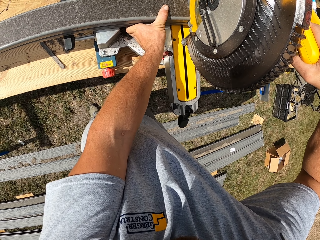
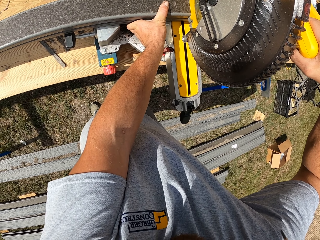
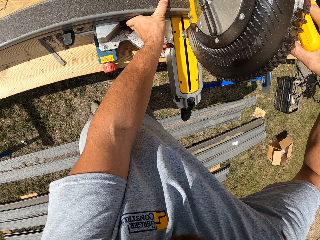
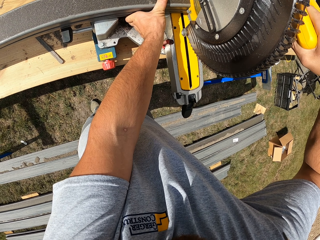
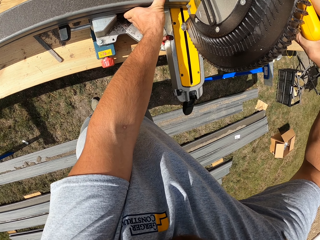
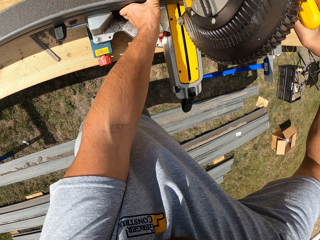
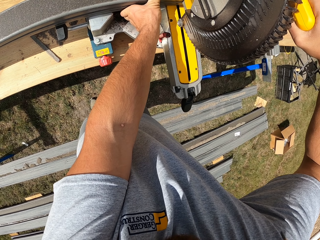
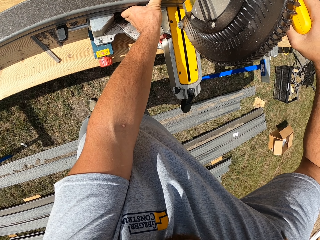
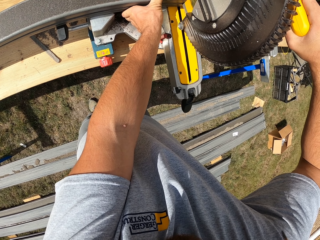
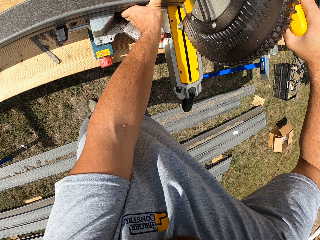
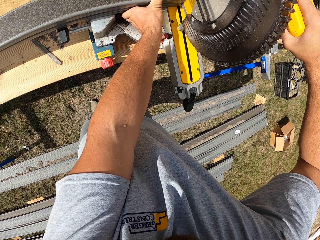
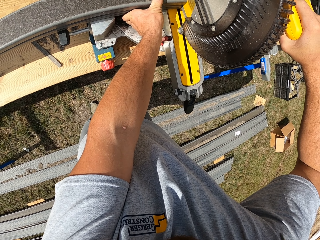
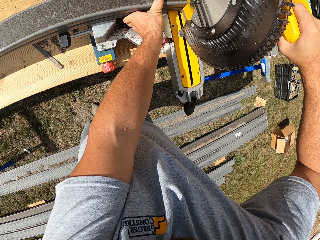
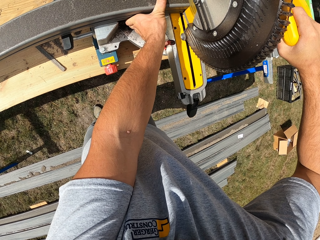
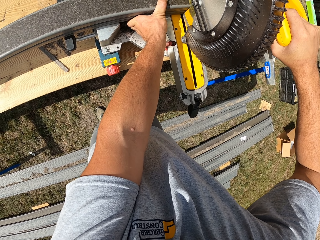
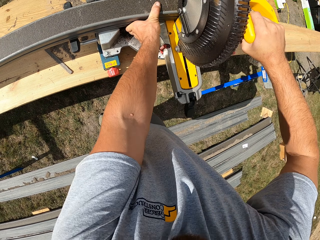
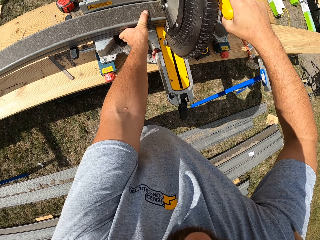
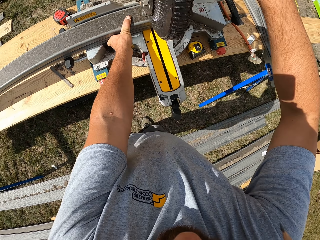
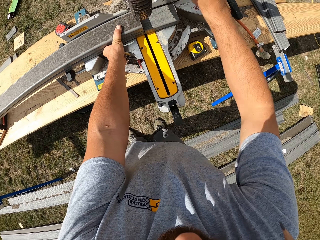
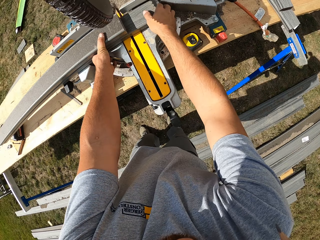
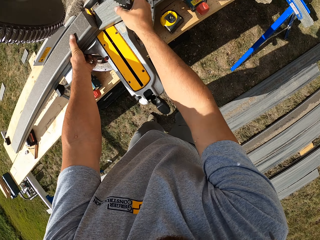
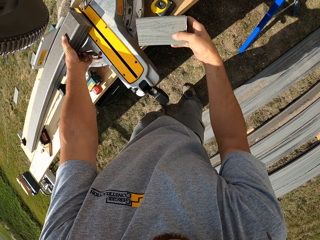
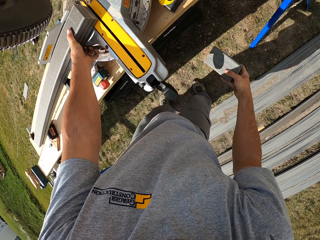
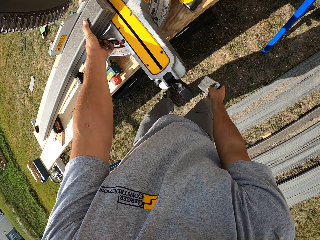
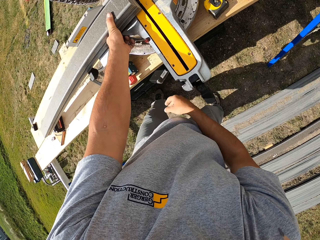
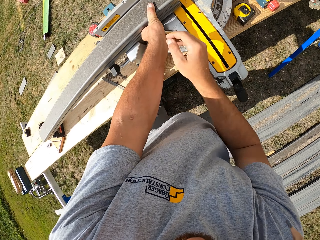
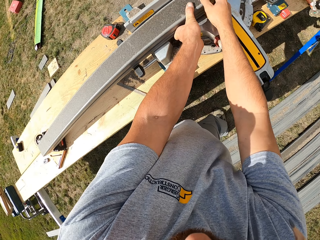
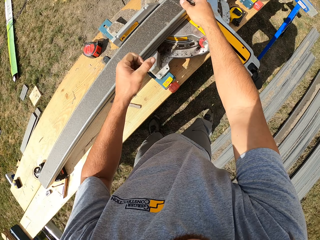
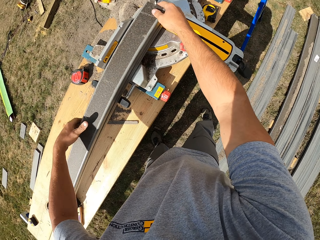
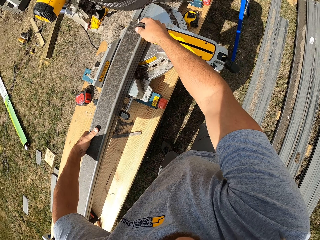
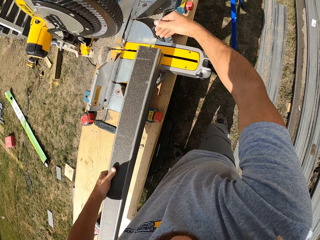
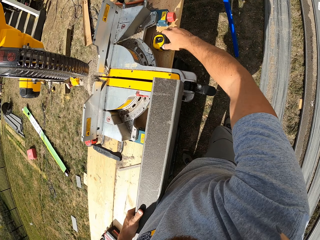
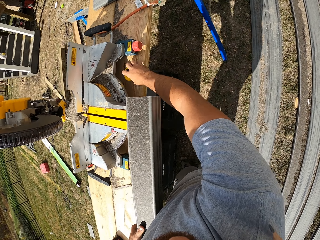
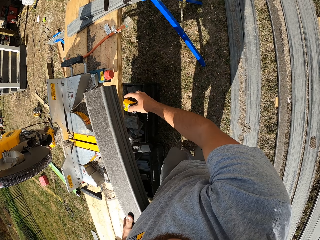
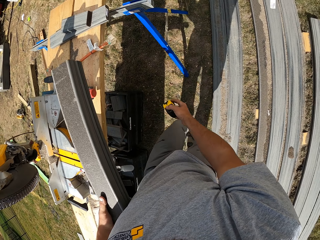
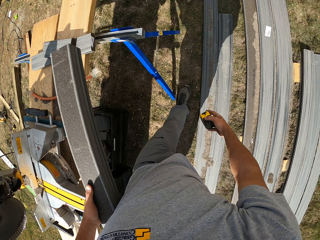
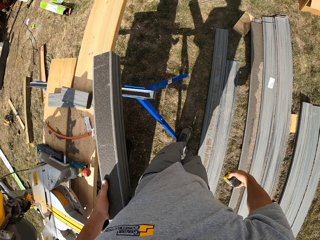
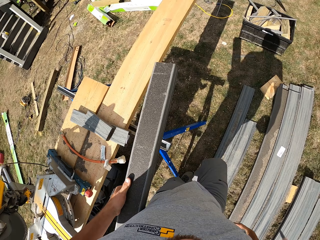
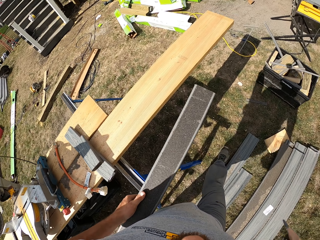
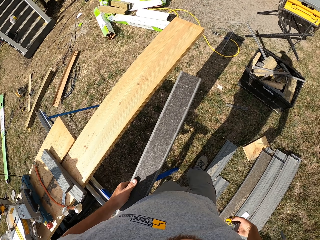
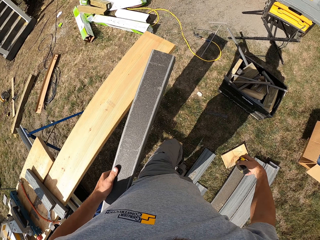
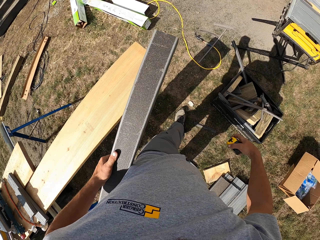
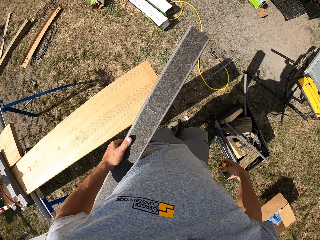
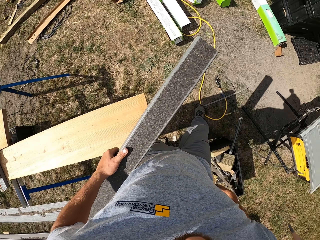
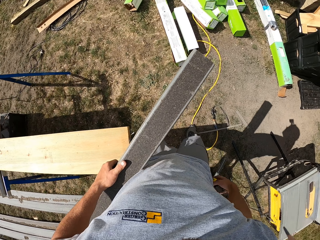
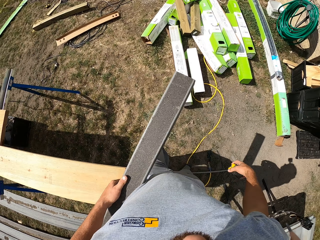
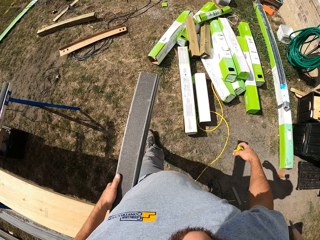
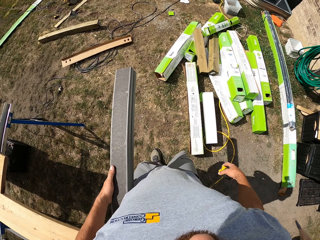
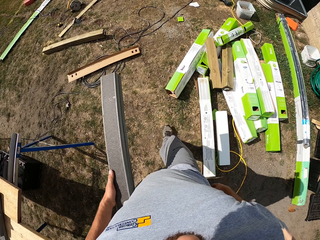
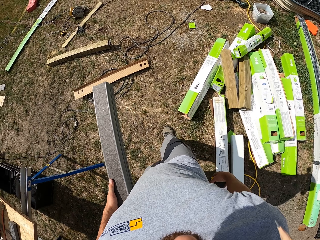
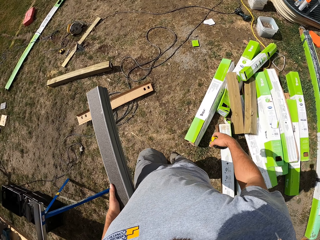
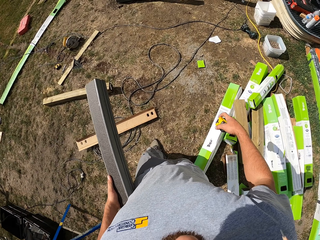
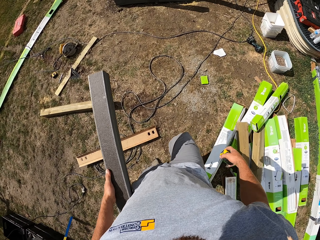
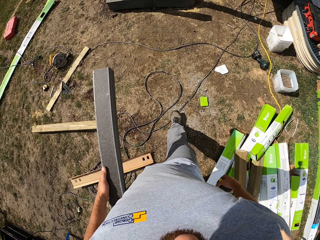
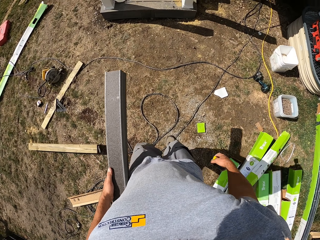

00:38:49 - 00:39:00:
The camera wearer lifts up the cutter. They throw down the piece of rail. They hold the rail in place. They lift up the rail and lift up the tape. They walk on the compound.

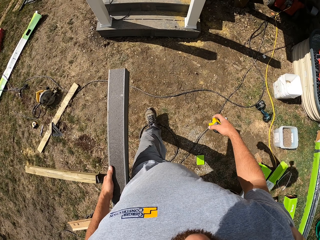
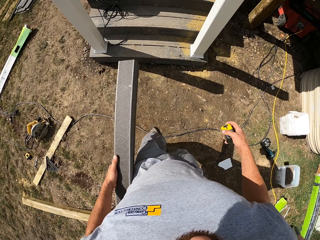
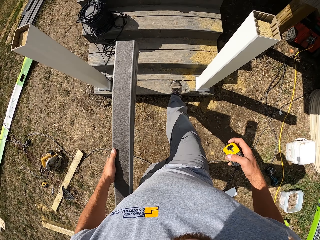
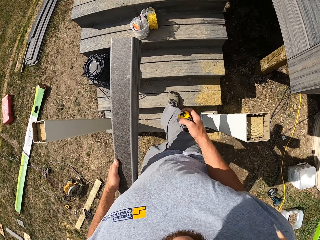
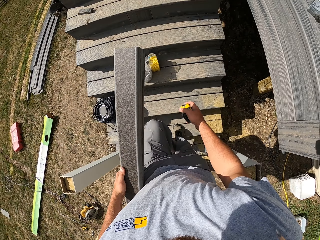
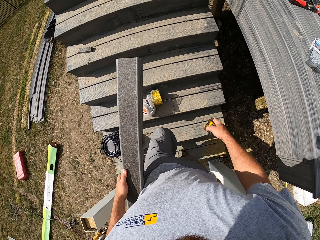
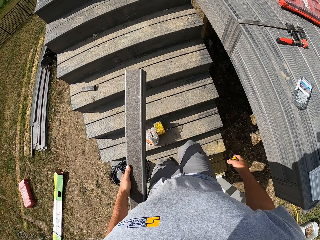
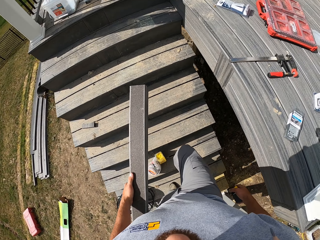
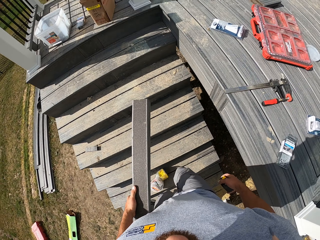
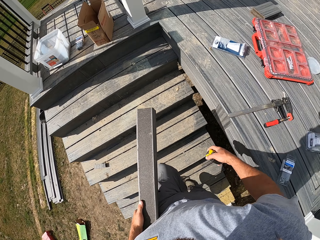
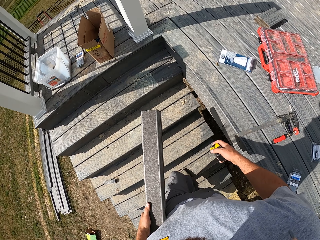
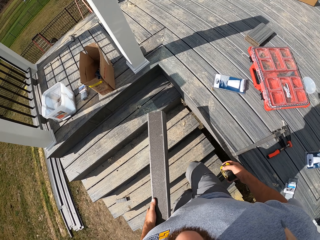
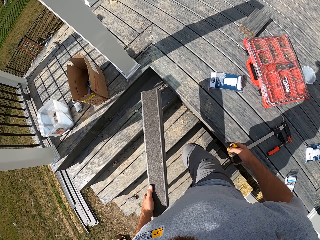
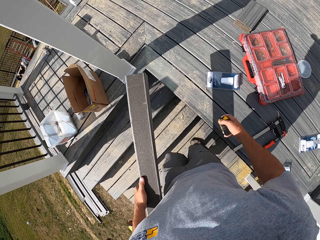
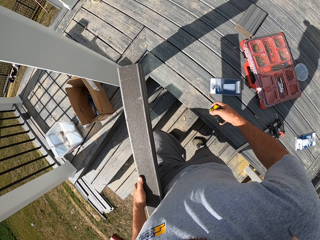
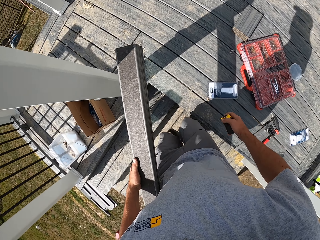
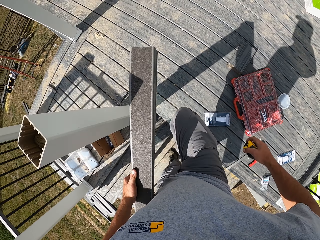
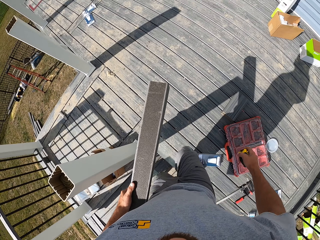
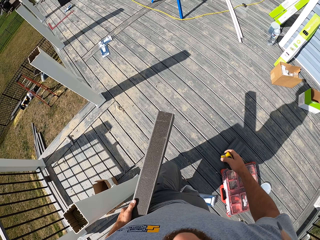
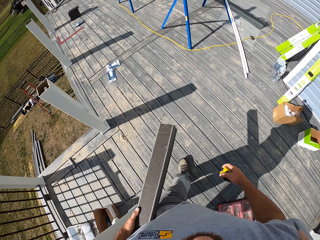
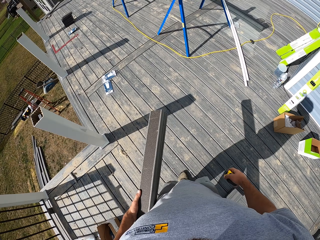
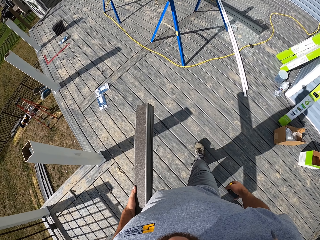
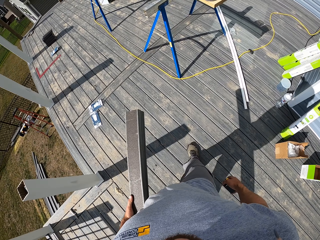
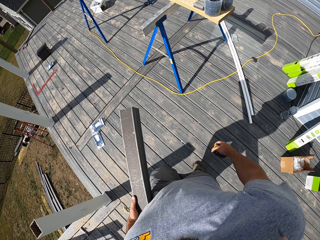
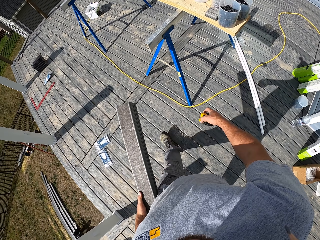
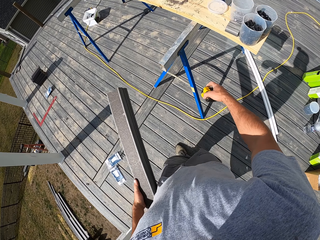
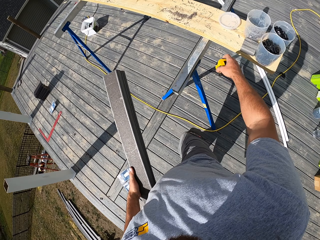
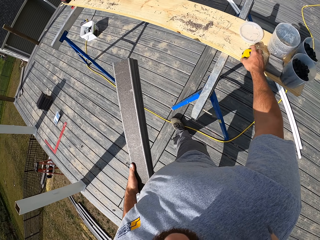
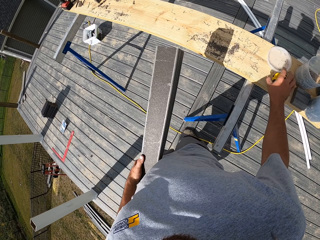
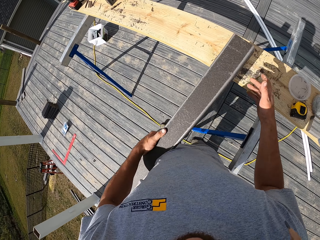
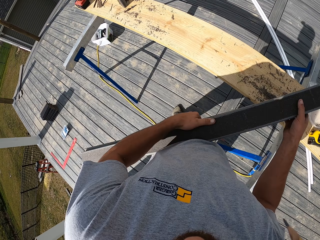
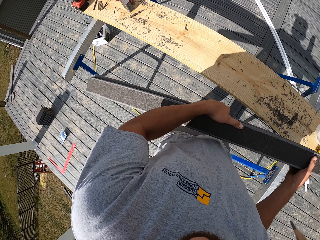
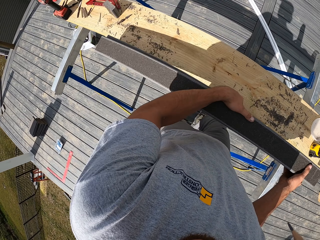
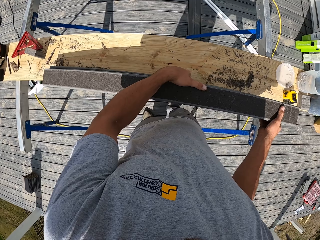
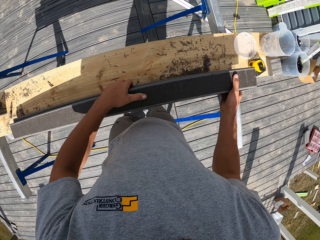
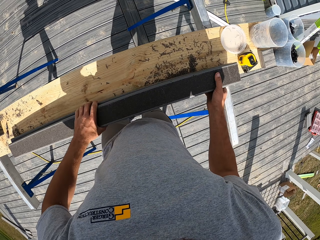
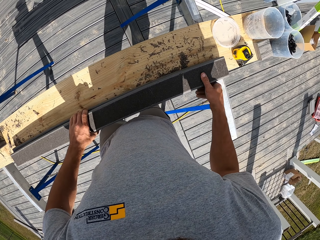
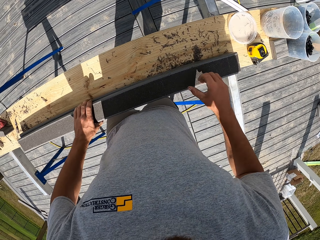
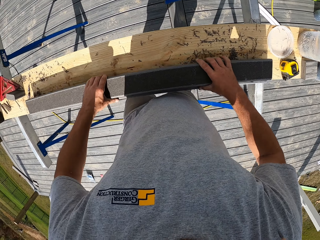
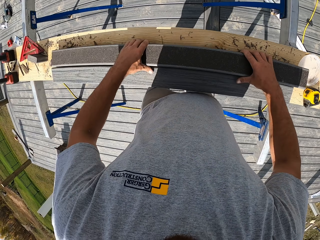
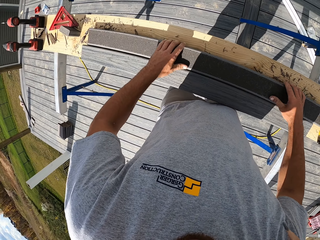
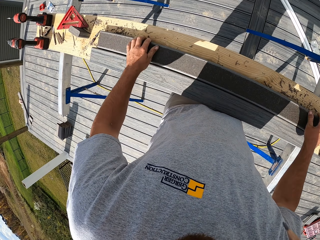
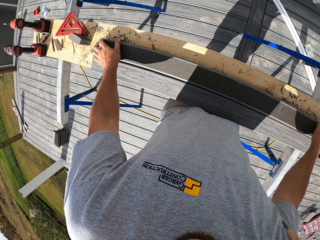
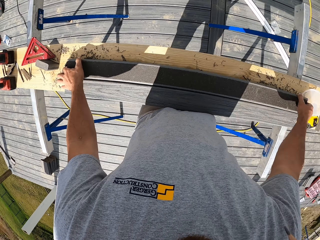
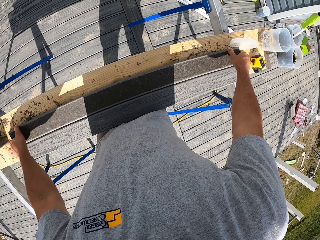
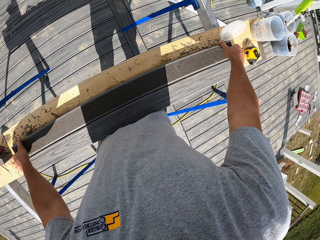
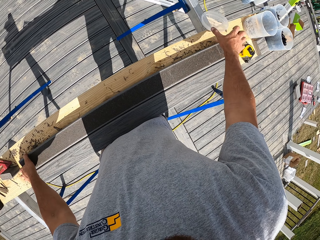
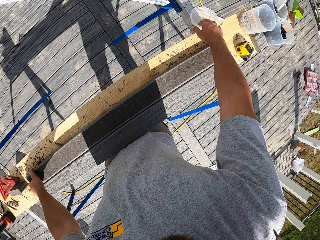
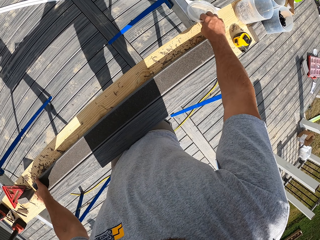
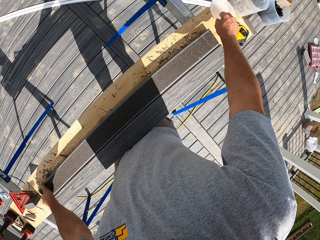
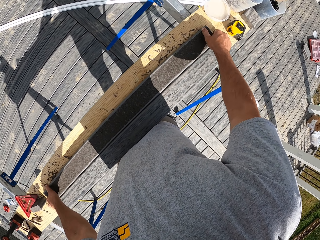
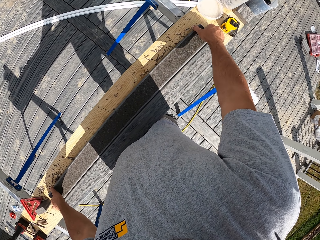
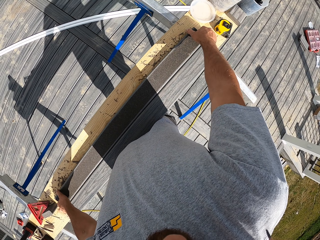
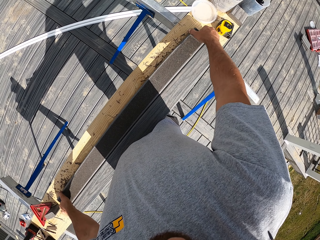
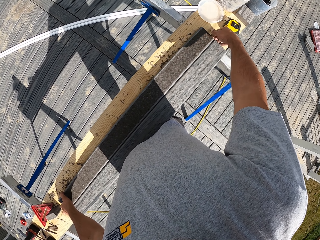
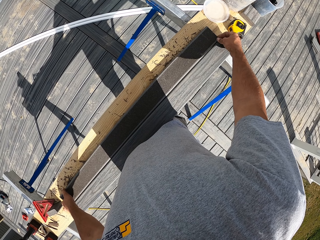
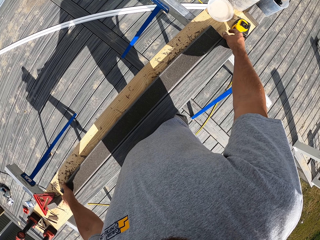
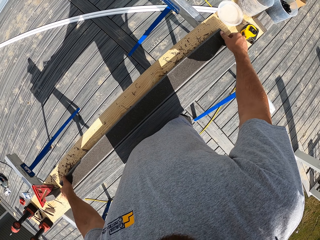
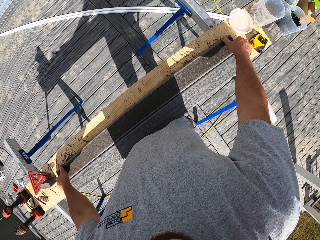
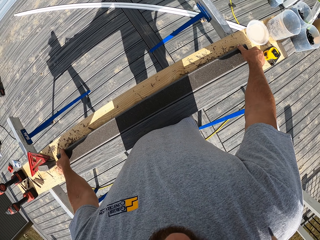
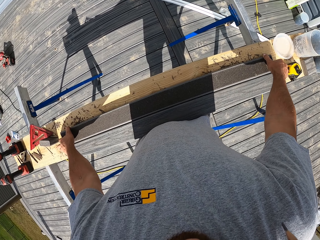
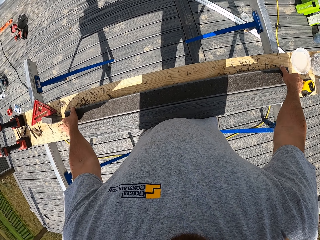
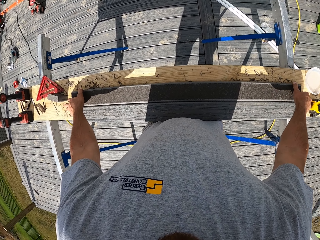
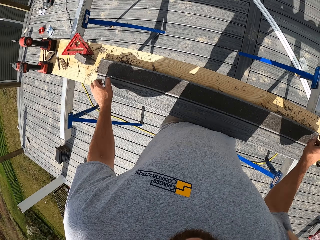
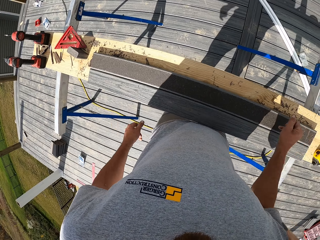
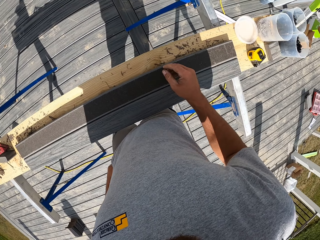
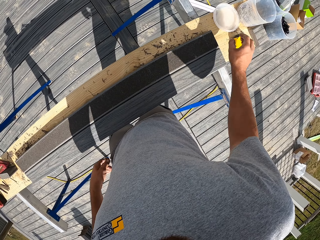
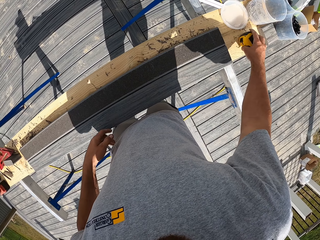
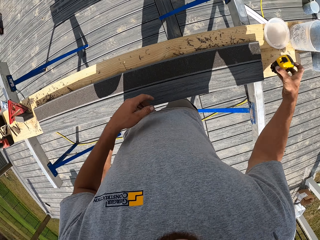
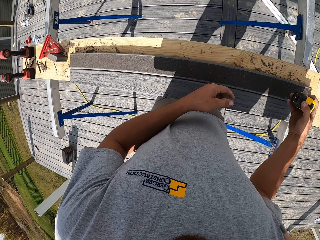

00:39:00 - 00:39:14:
The camera wearer walks on the stairs. They walk forward. They place the rail on the board. They touch a lid. They hold the rail in place.
